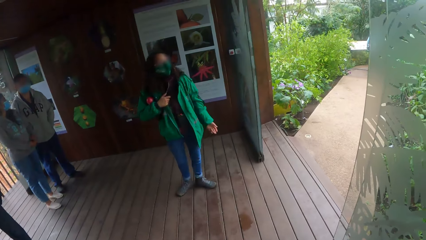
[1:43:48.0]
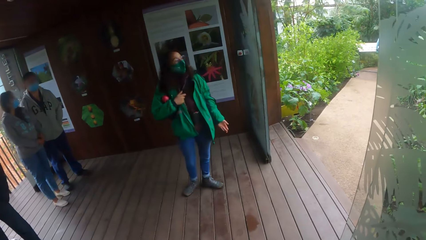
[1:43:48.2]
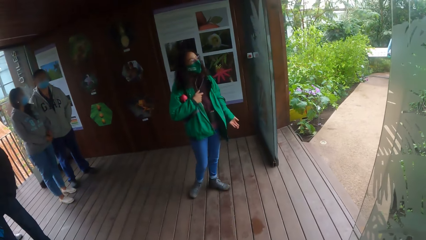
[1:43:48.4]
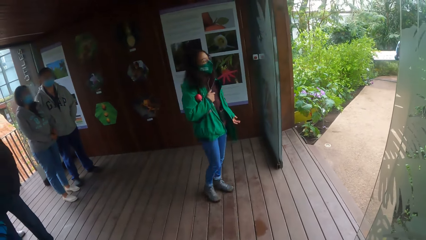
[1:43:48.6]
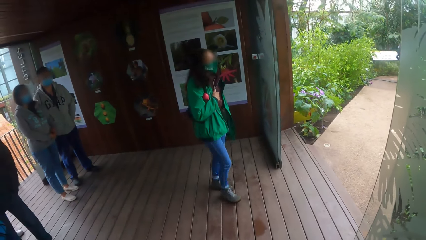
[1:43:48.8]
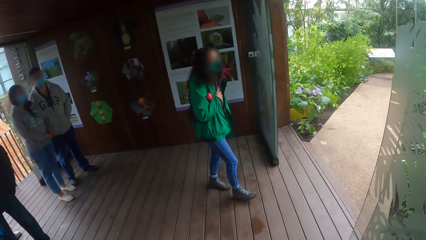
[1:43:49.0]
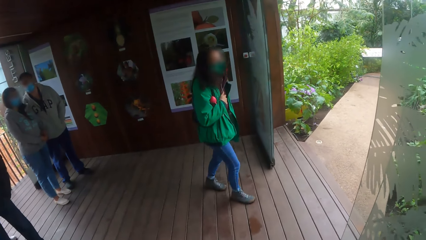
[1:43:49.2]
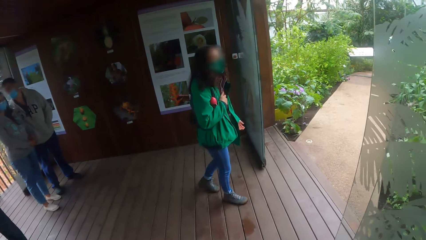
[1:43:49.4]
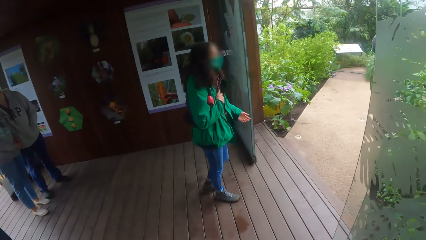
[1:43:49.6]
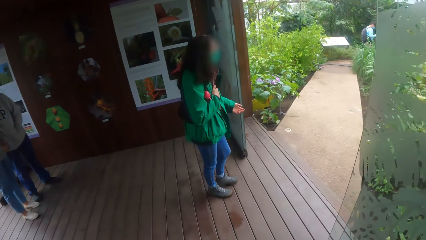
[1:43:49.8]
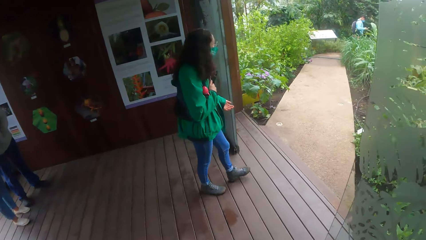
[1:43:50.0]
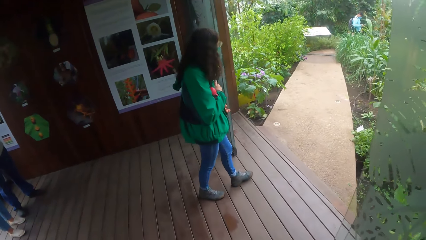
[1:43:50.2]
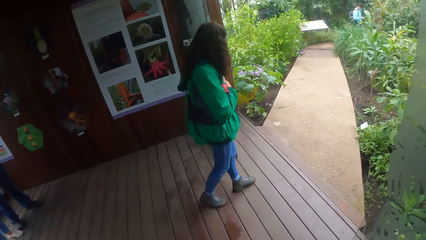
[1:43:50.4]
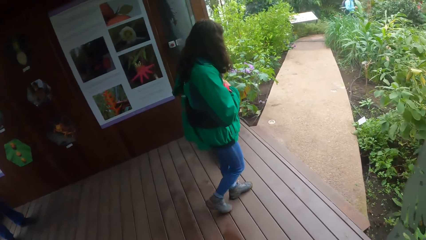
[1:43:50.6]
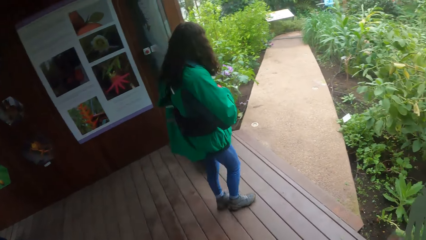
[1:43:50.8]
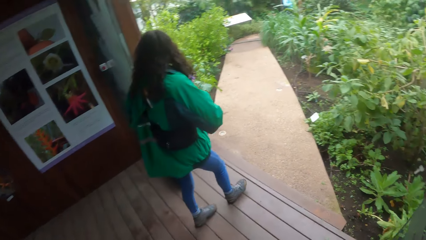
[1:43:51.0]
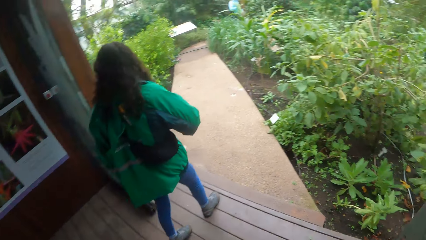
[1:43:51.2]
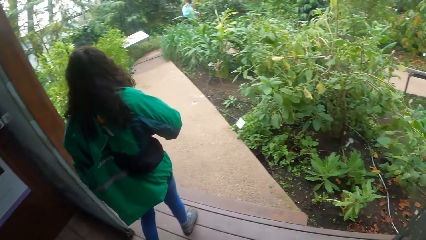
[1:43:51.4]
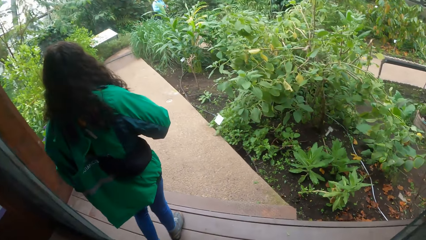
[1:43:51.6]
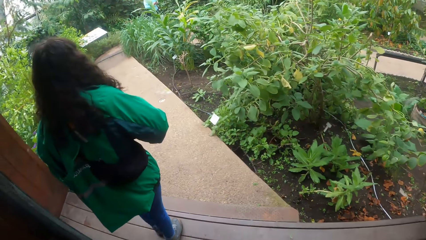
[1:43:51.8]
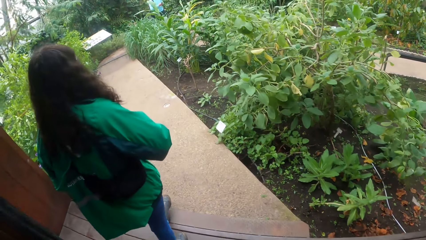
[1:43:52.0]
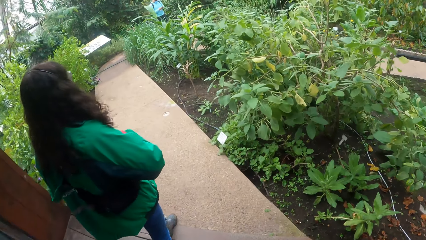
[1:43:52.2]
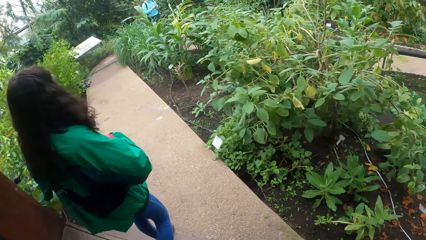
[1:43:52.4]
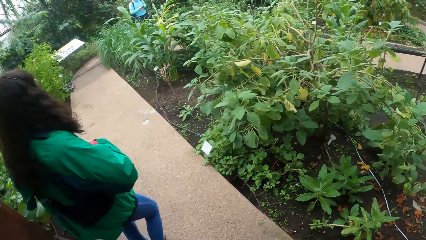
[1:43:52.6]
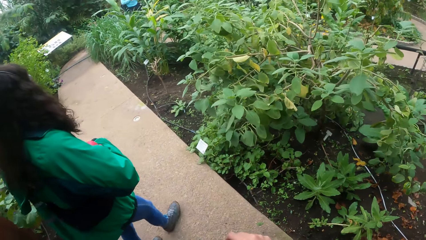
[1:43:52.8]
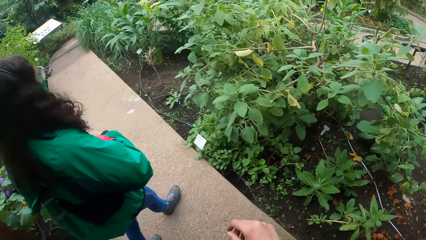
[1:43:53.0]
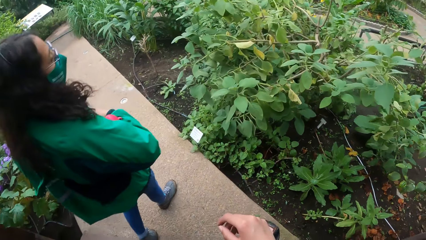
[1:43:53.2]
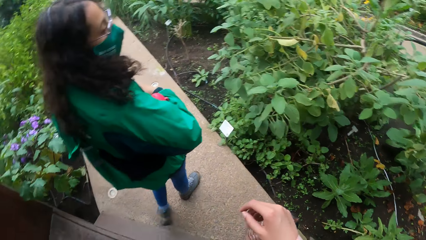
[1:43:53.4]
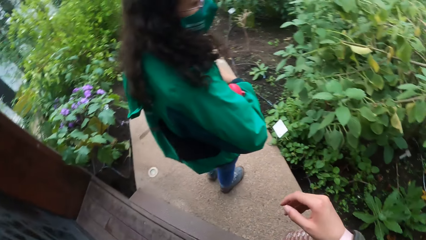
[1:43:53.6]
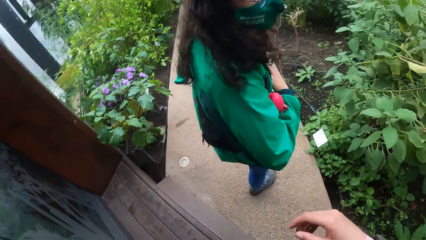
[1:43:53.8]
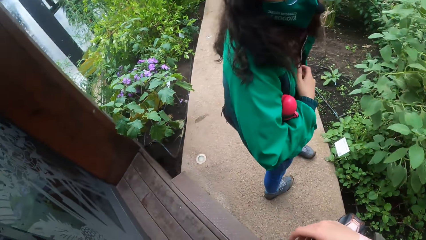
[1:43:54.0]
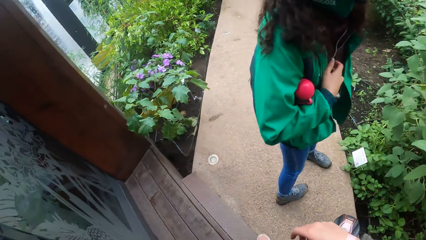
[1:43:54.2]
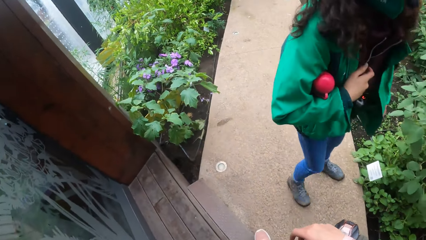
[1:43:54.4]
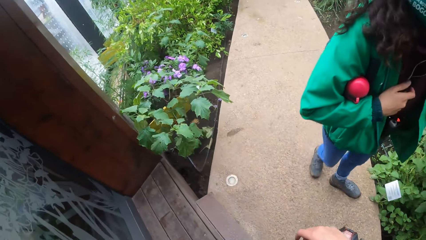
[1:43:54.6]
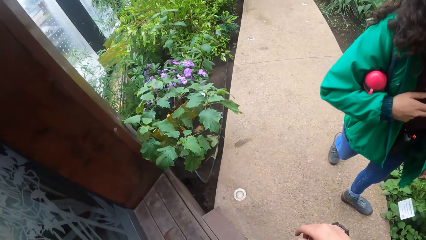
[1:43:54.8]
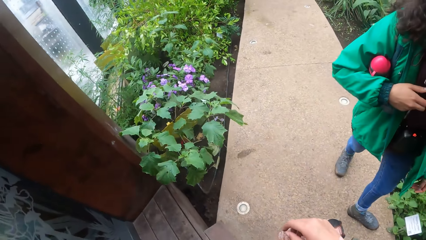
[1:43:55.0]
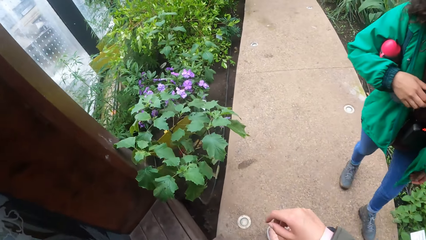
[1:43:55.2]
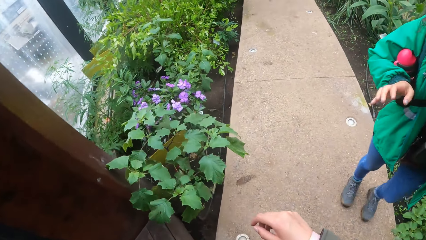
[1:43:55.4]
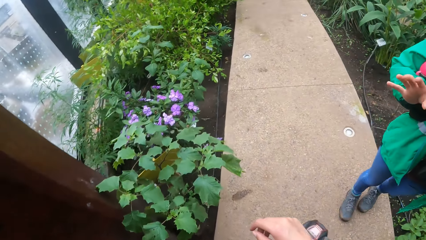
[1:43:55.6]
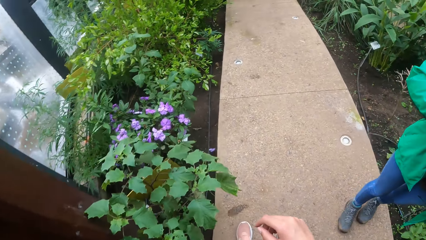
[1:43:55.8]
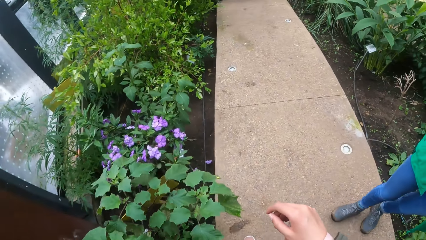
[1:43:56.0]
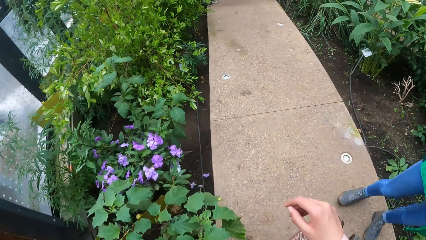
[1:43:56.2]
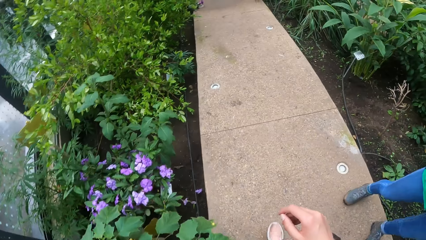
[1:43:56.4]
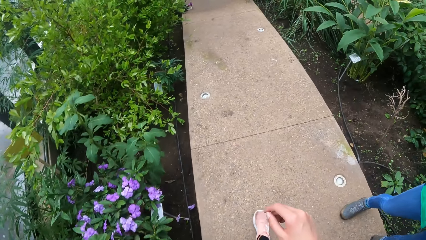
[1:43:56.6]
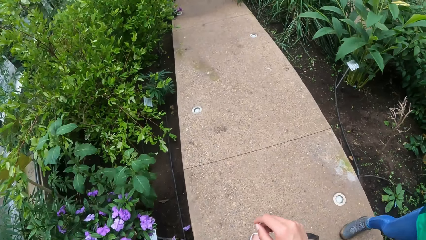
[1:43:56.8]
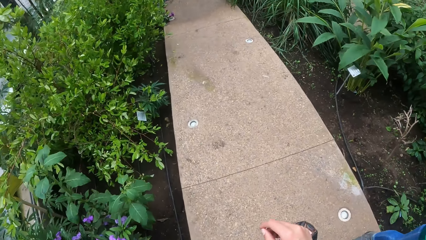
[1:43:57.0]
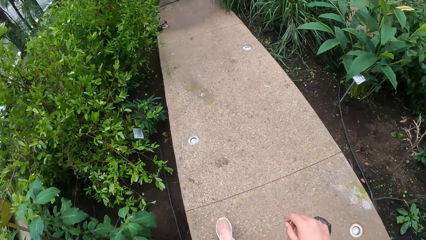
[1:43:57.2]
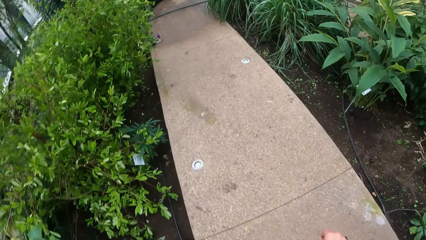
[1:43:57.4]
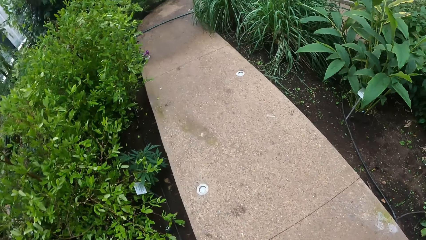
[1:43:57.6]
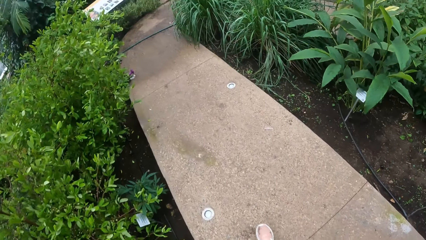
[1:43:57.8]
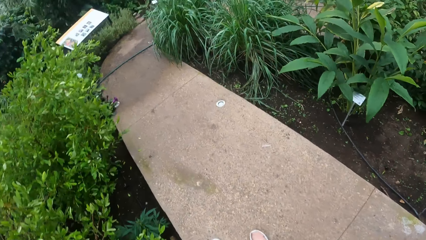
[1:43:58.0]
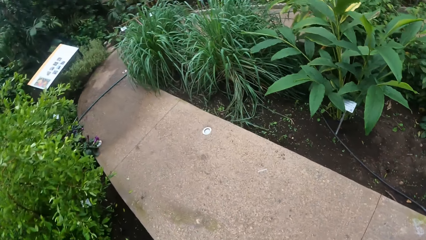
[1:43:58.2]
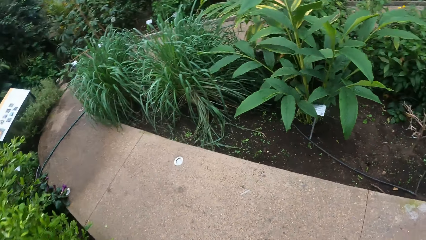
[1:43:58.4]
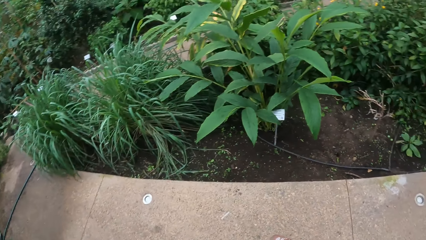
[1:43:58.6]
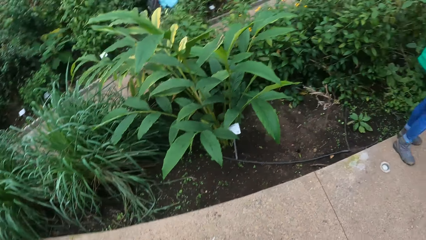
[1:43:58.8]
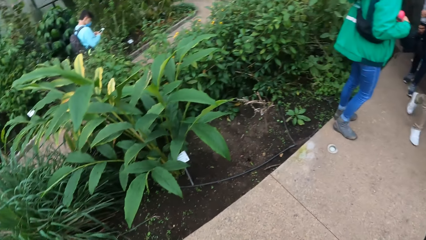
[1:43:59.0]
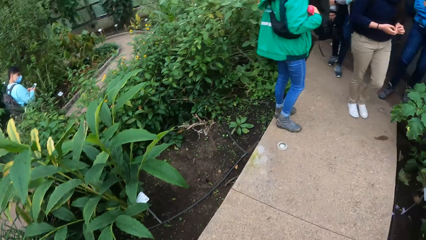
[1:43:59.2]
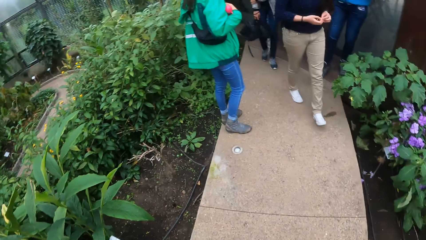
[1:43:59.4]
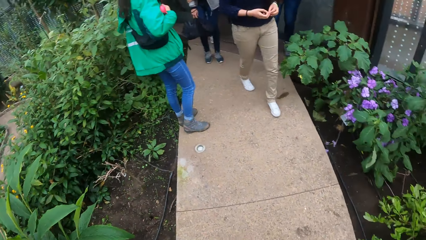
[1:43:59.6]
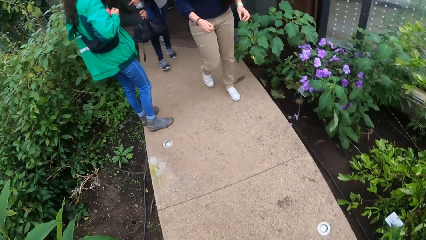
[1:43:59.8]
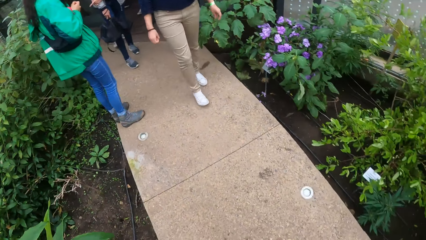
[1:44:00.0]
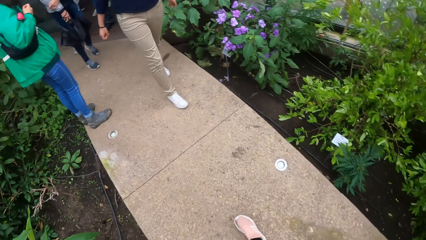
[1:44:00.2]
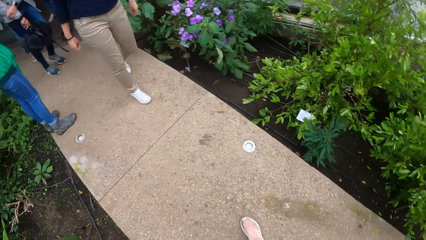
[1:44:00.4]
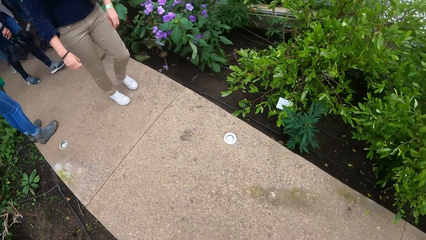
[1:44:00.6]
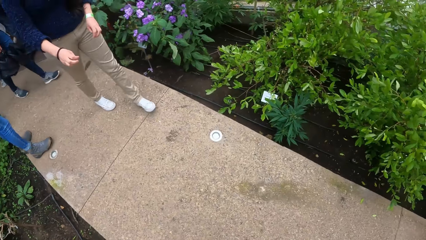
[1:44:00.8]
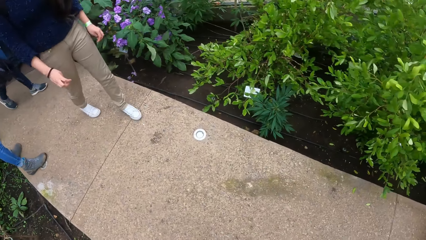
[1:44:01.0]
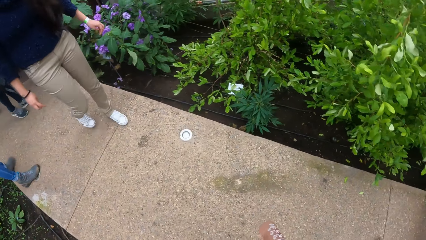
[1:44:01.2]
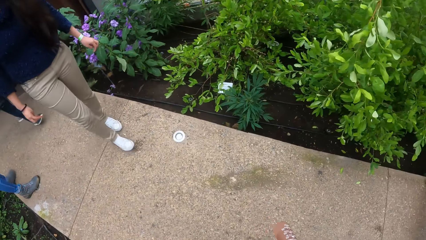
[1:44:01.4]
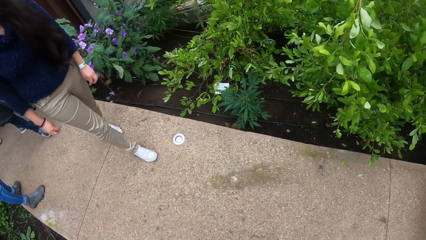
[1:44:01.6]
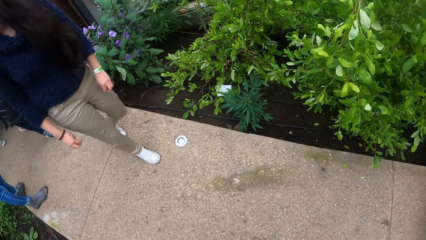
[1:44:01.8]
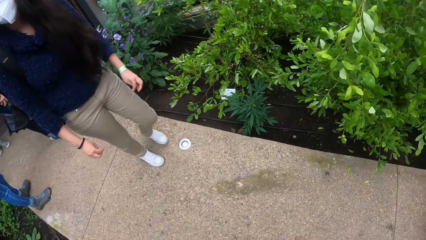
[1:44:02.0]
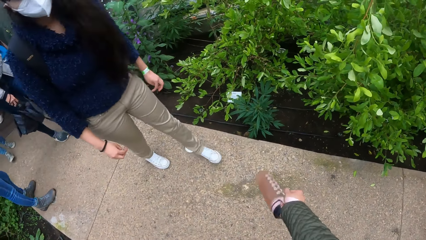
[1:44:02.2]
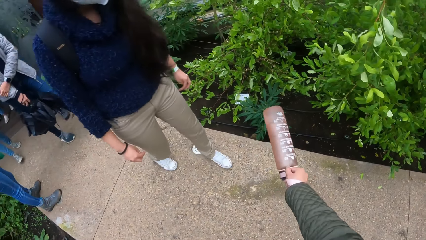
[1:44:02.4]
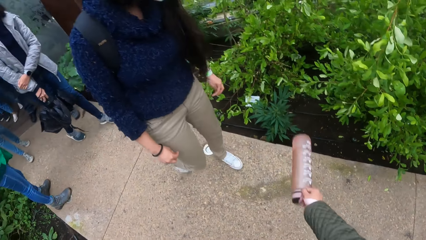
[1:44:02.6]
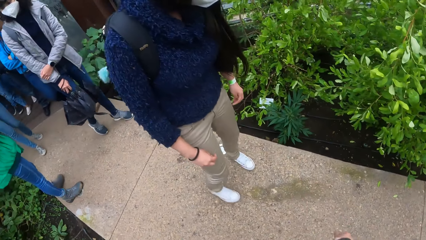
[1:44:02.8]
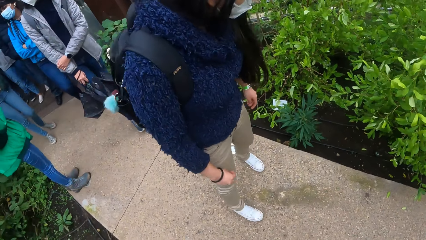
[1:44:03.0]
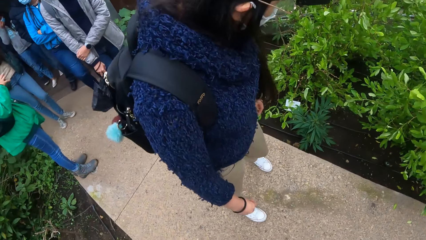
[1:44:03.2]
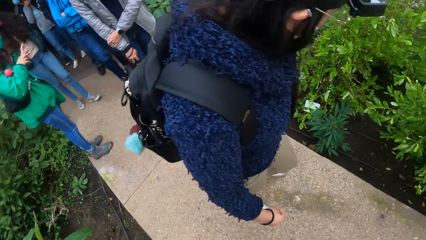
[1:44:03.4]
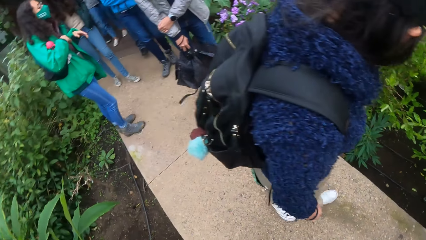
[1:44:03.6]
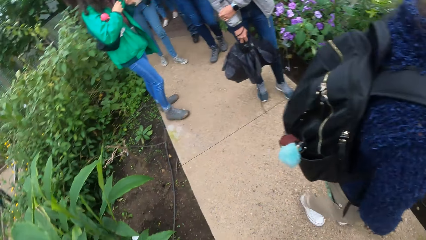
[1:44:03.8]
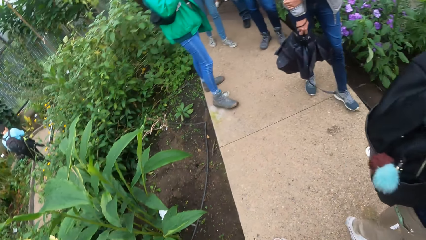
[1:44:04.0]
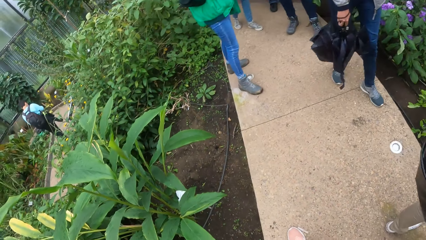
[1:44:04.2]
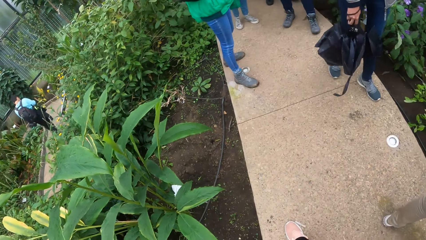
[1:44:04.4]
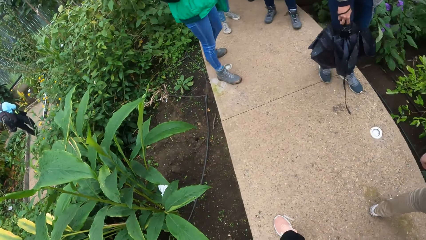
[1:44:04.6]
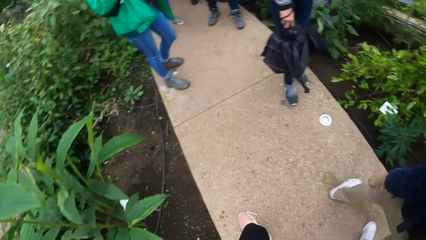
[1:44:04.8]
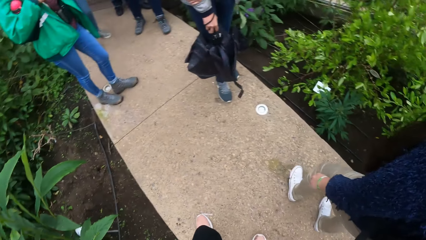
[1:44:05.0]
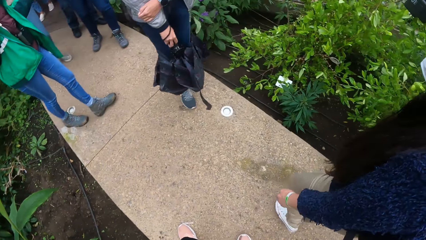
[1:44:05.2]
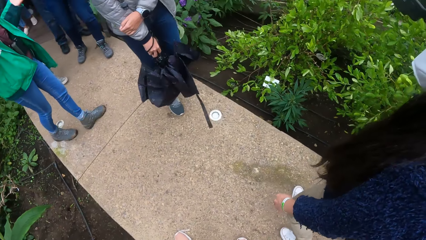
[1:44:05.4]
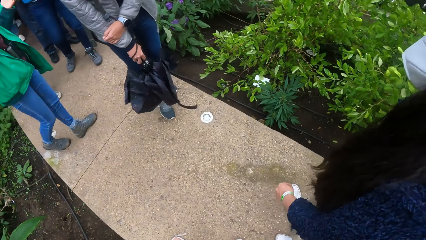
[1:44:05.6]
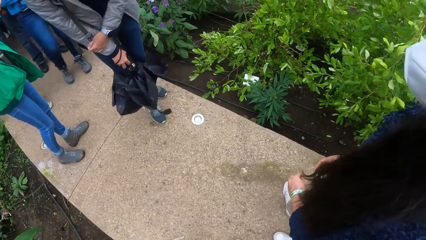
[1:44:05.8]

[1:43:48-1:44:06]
A lady walks out. The camera wearer walks out. They walk on a pathway with the group of people. They look around. A man walks by the camera wearer.
